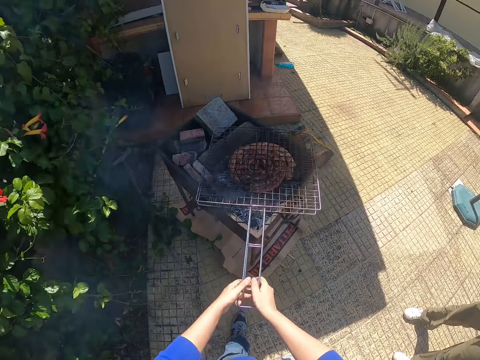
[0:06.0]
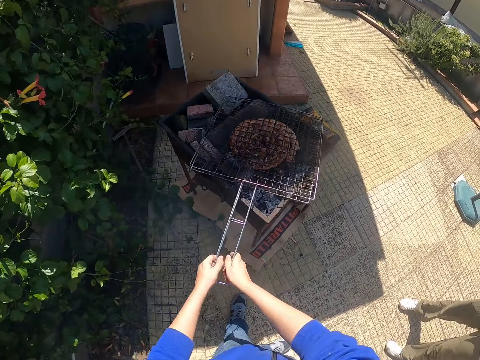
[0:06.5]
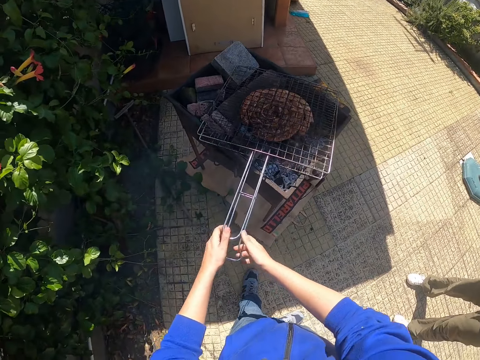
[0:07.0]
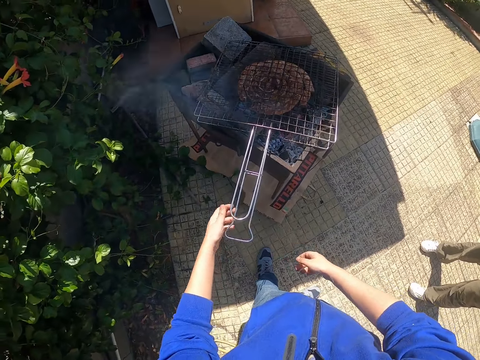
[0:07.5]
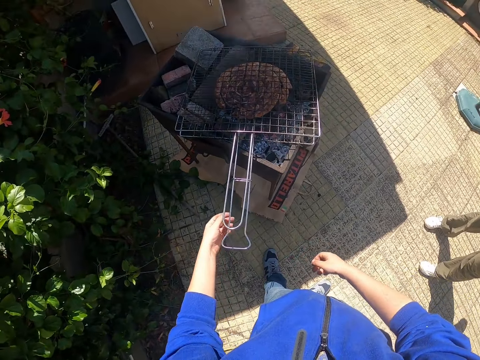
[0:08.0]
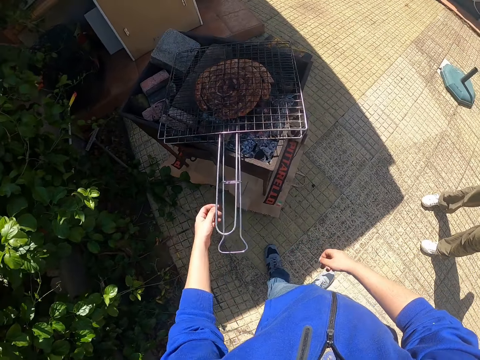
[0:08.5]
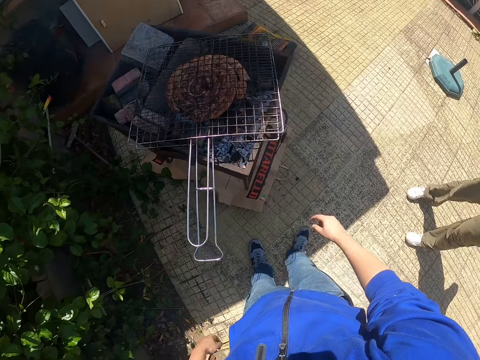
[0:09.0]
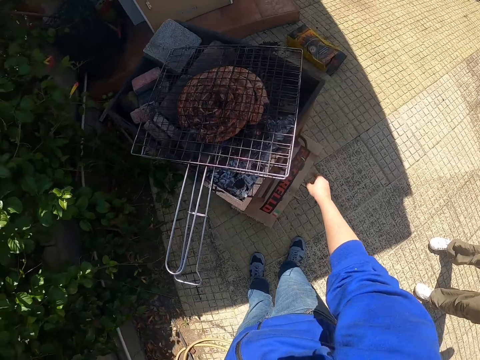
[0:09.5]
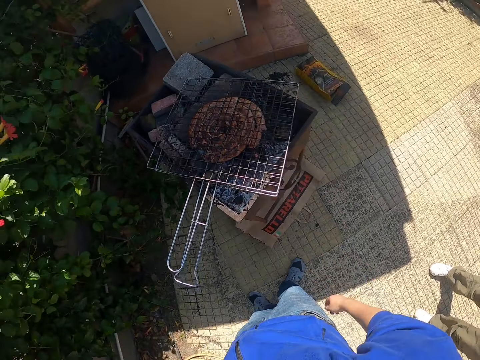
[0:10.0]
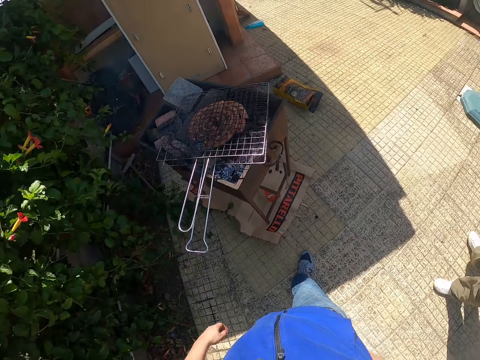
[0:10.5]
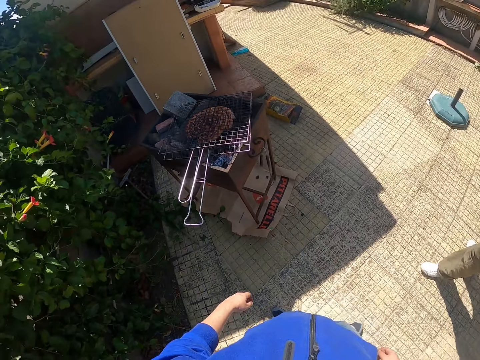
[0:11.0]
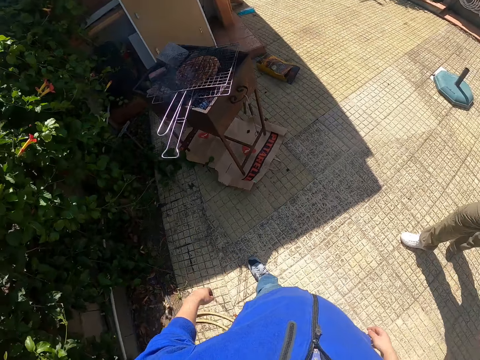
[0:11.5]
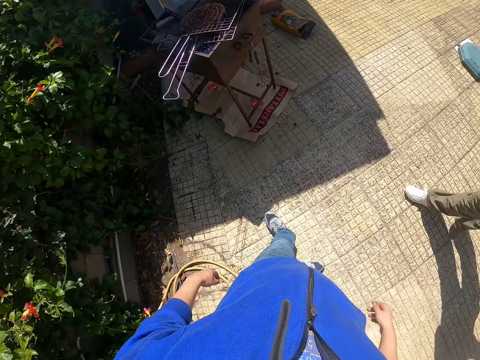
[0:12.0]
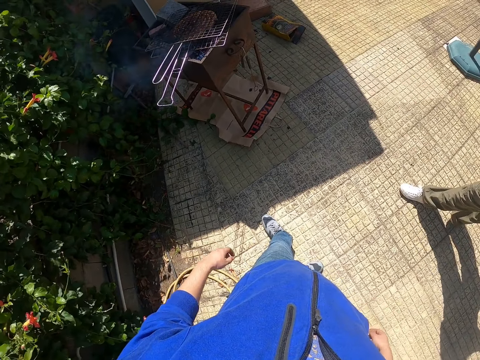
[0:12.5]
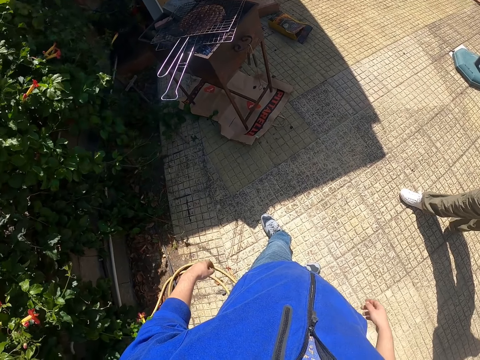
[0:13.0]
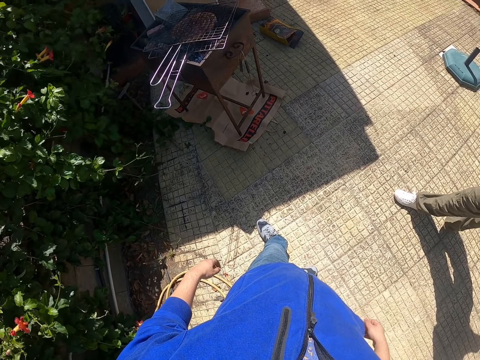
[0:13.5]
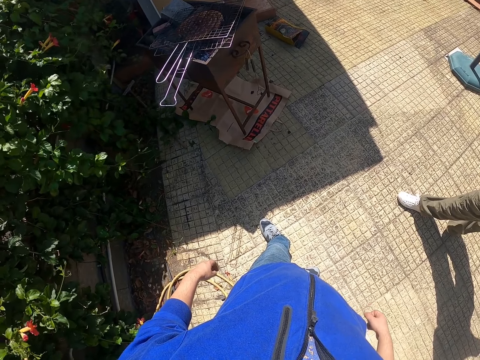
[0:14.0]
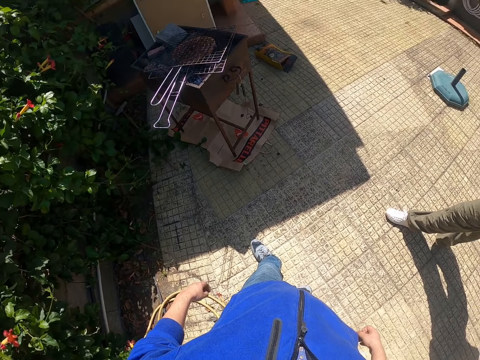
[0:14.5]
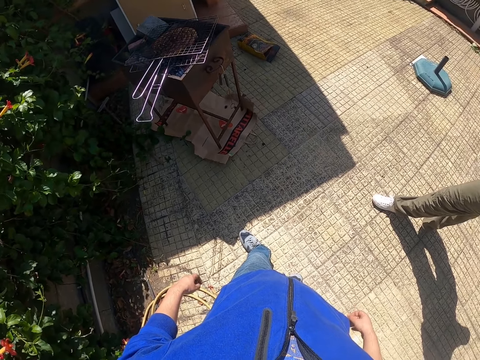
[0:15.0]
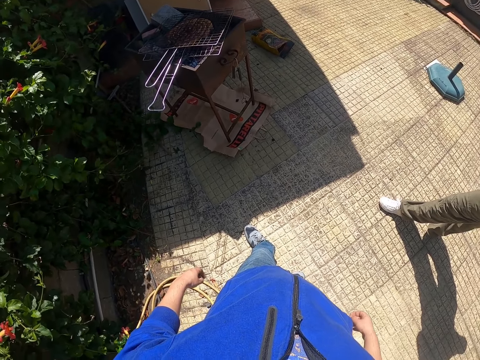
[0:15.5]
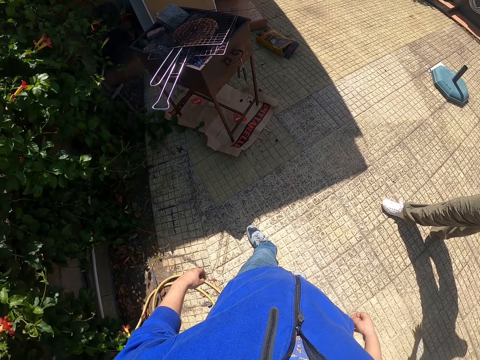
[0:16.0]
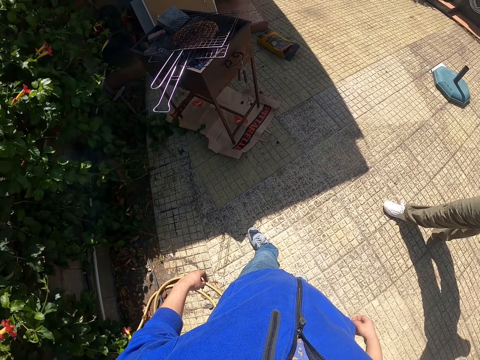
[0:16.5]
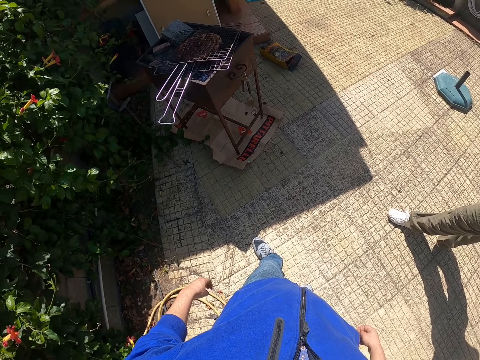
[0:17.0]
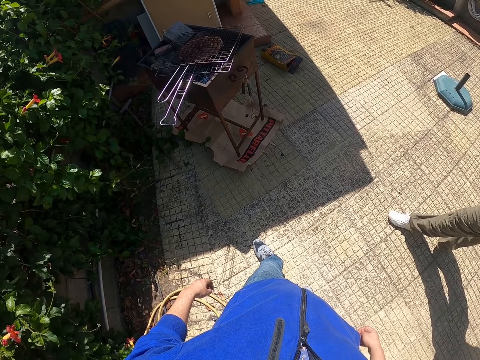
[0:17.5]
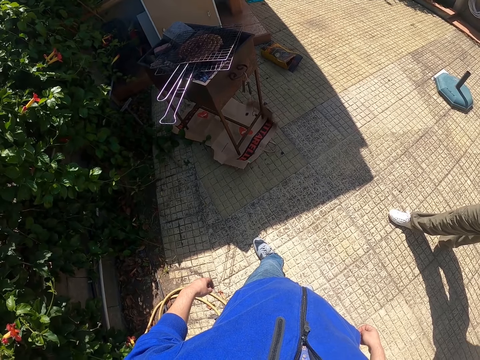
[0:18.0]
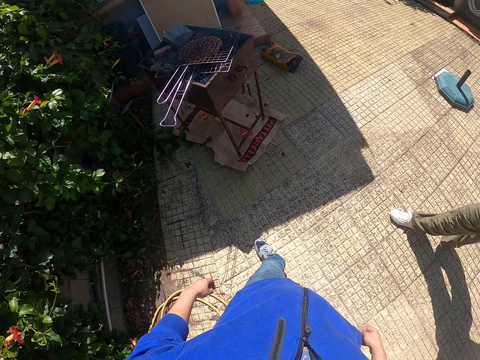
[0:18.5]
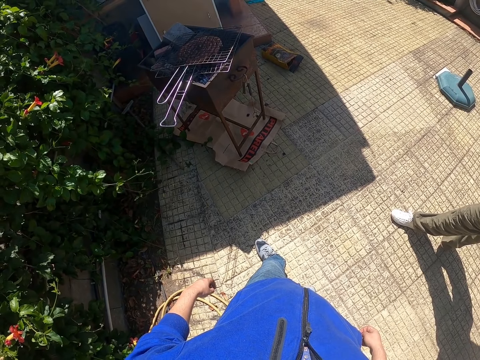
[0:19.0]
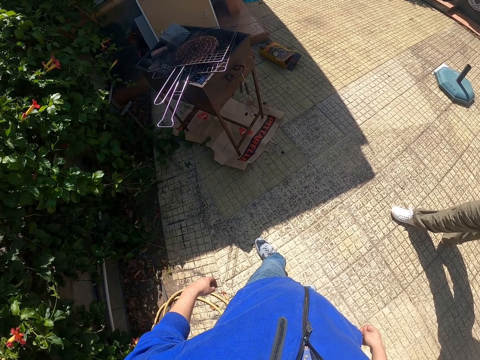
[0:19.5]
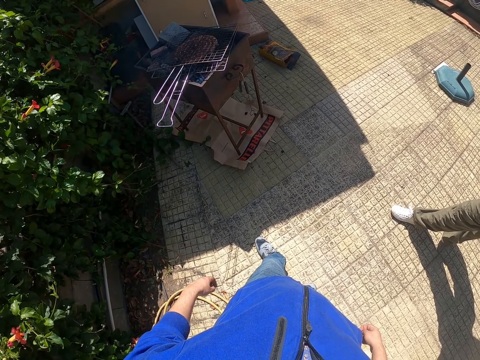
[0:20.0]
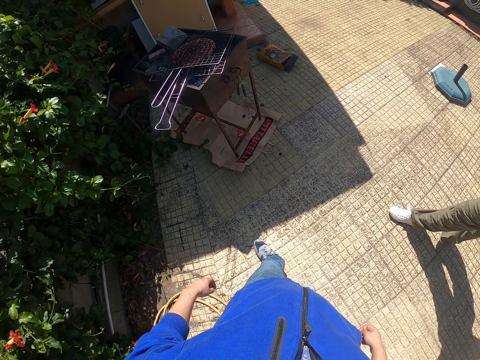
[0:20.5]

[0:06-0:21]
The camera wearer releases the wire roaster. They move the hands. They move aside.

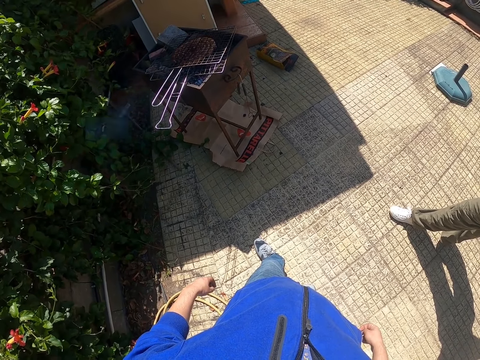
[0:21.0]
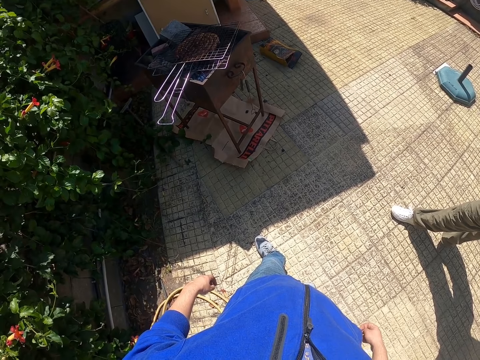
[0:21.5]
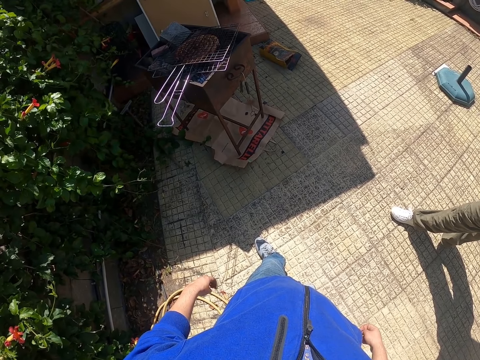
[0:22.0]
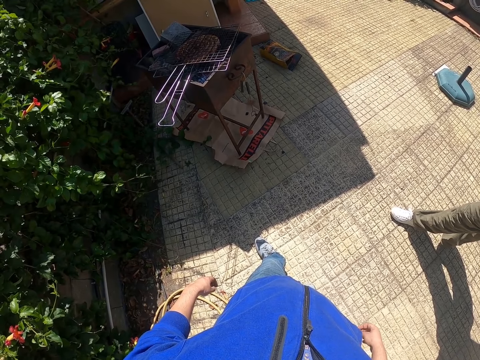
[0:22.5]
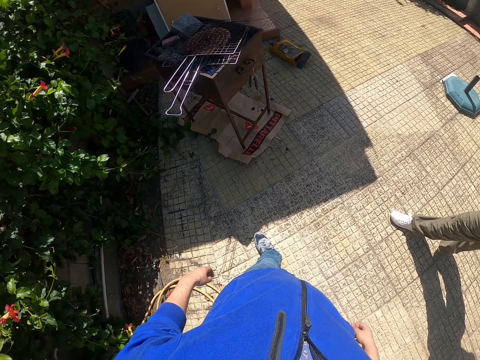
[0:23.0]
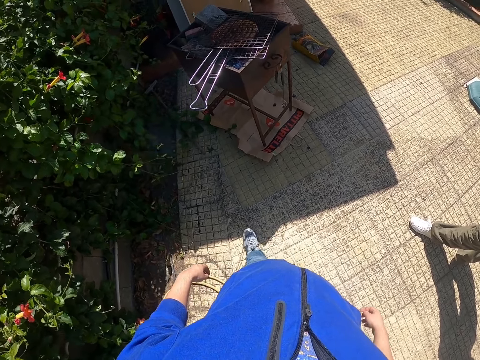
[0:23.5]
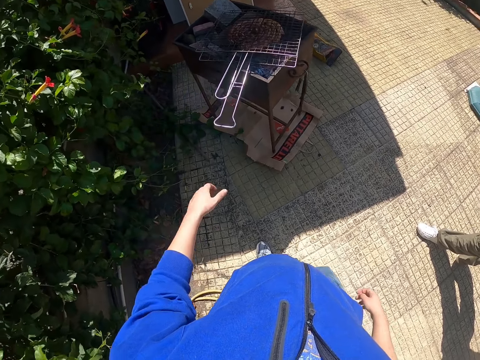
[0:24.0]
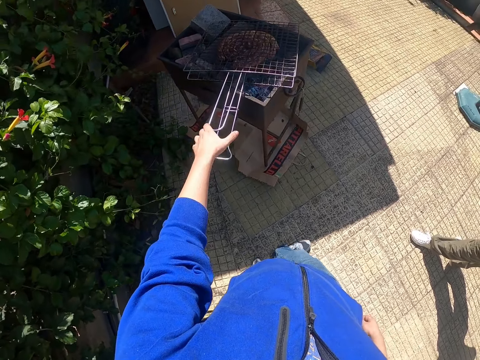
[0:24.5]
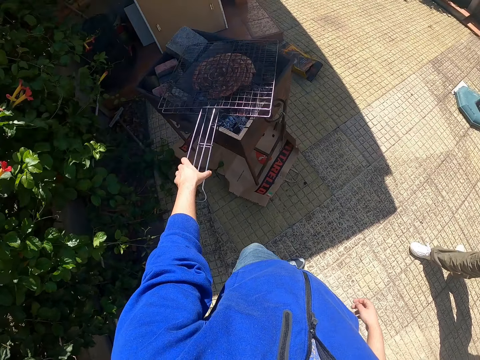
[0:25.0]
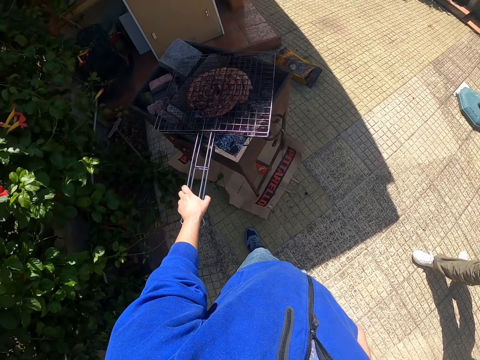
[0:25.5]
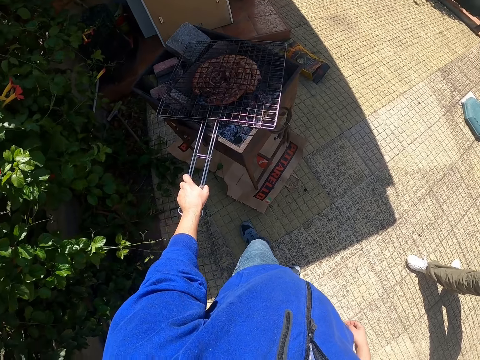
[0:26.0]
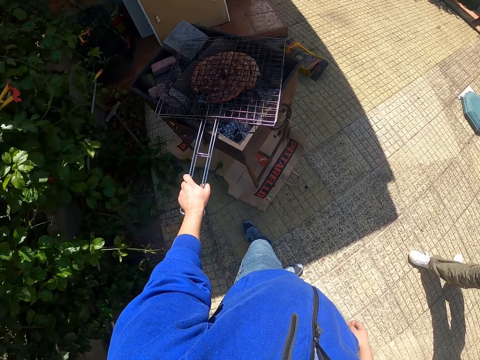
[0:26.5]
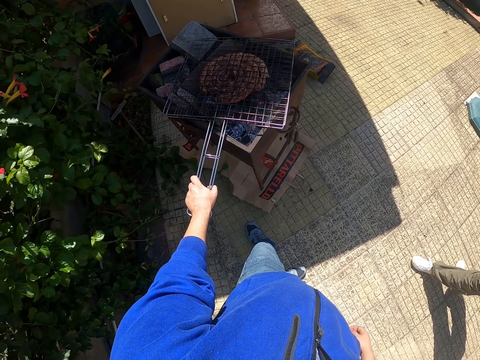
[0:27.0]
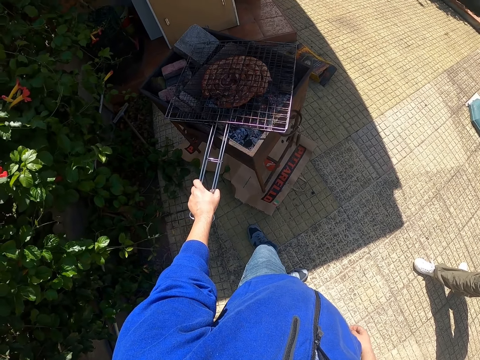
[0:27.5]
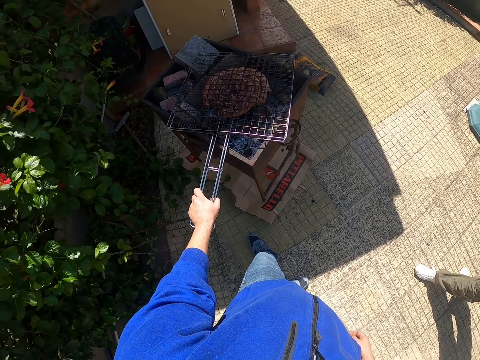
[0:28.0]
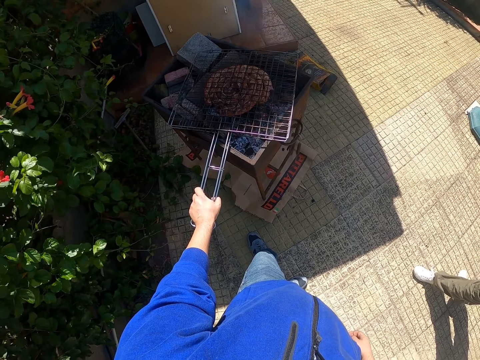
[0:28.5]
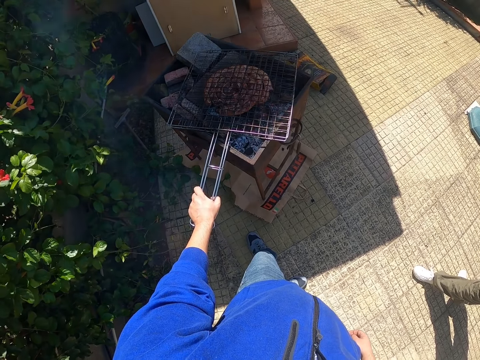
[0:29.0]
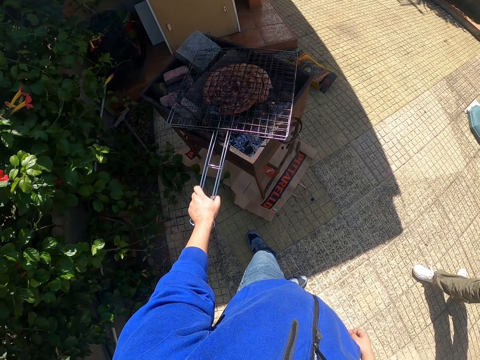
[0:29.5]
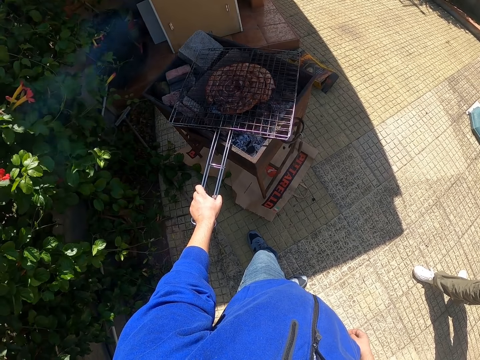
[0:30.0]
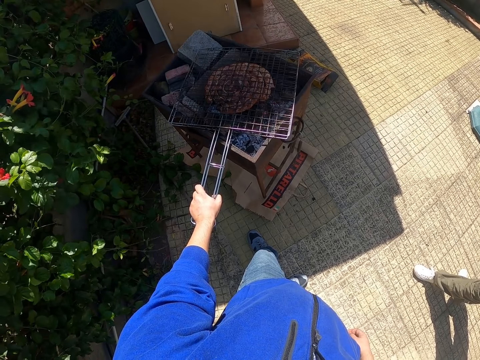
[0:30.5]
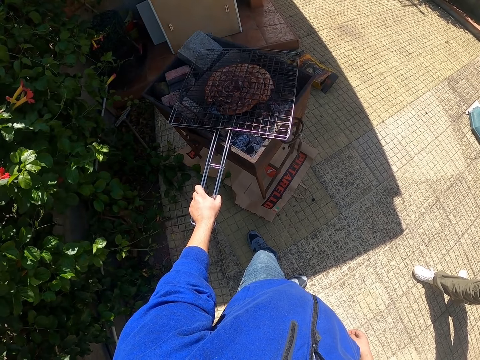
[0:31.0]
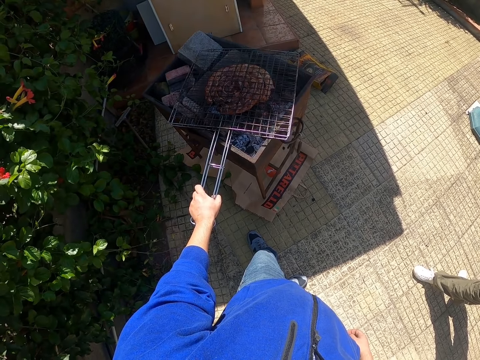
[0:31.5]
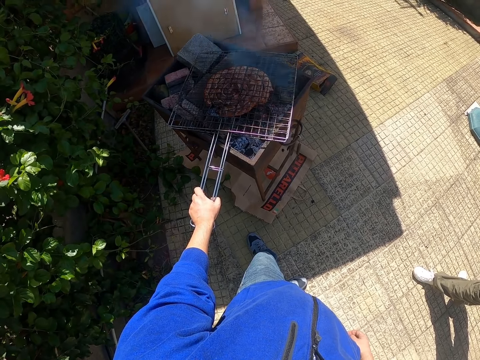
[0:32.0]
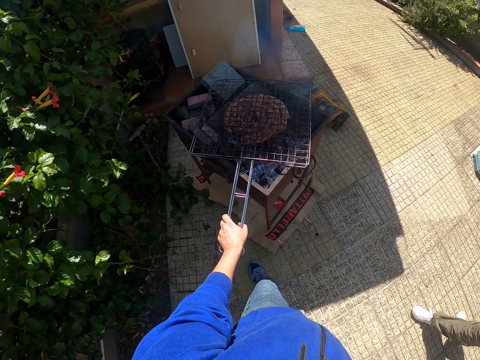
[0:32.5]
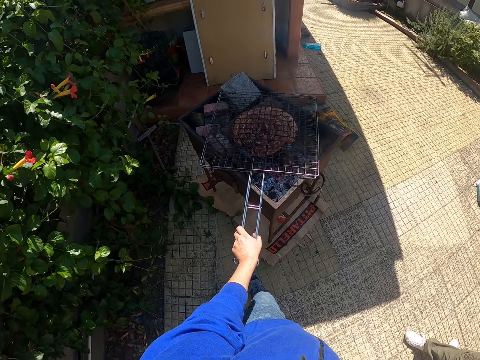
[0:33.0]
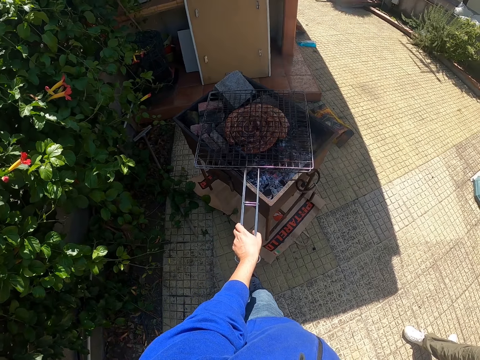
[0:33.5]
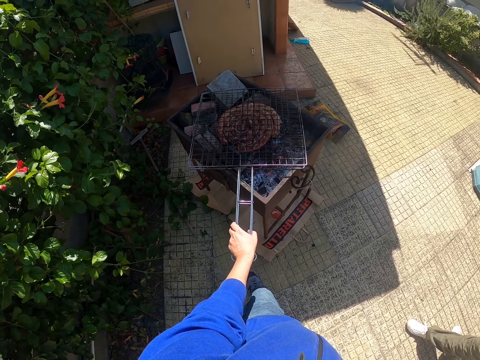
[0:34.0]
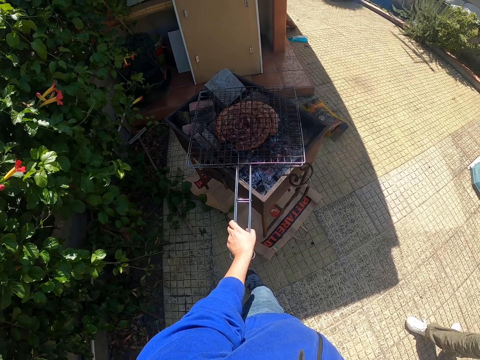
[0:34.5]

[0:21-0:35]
The camera wearer holds the grilling basket or wire roaster of sausage on the grill with his left hand. He adjusts the grilling basket of sausage on the grill with his left hand. He tilts the wire roaster.
